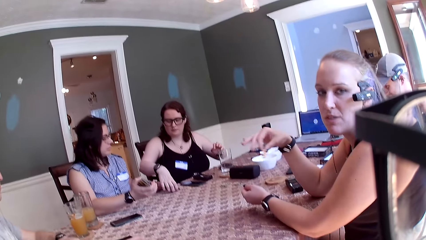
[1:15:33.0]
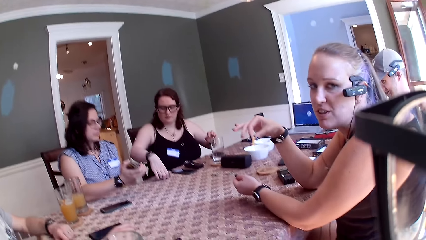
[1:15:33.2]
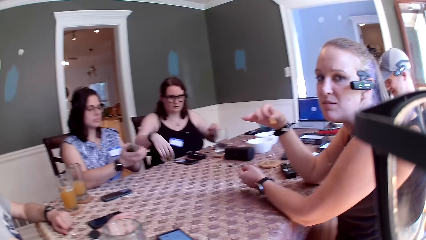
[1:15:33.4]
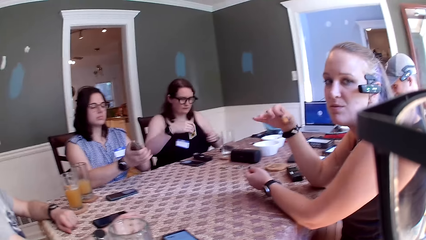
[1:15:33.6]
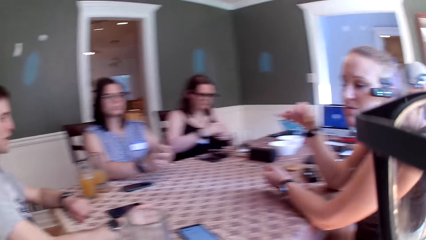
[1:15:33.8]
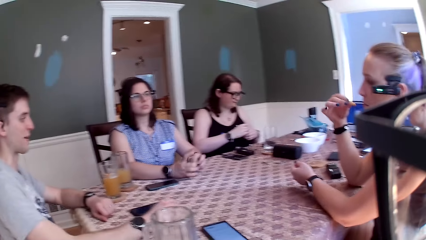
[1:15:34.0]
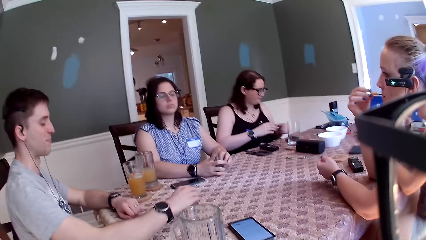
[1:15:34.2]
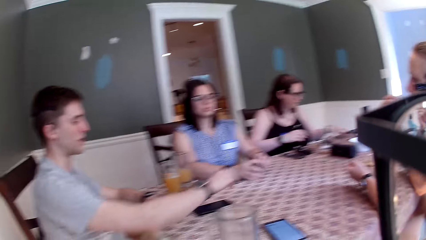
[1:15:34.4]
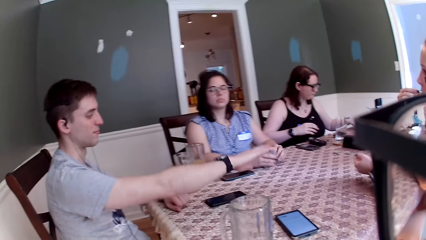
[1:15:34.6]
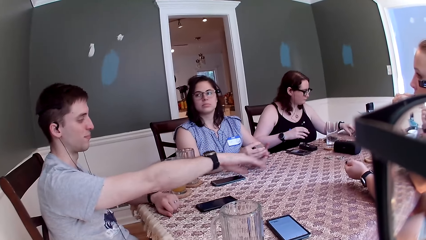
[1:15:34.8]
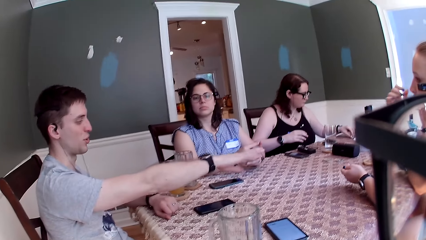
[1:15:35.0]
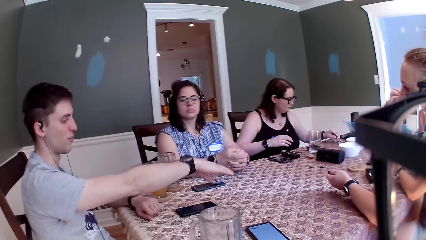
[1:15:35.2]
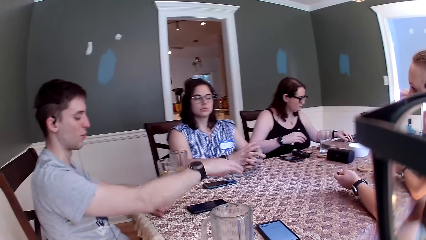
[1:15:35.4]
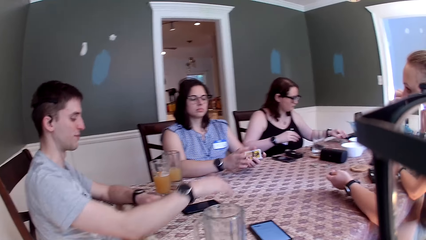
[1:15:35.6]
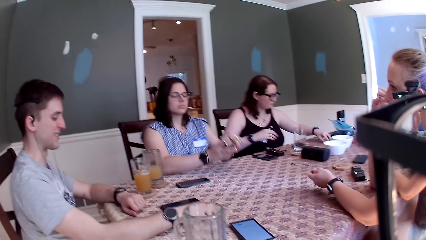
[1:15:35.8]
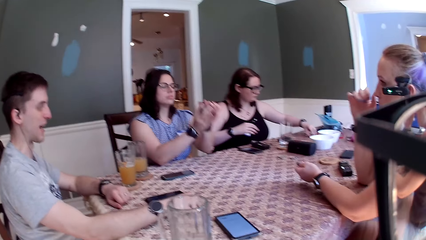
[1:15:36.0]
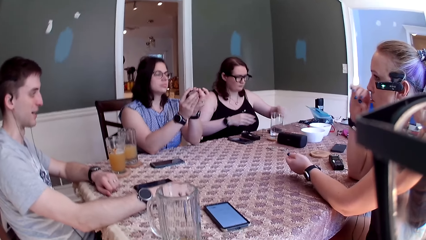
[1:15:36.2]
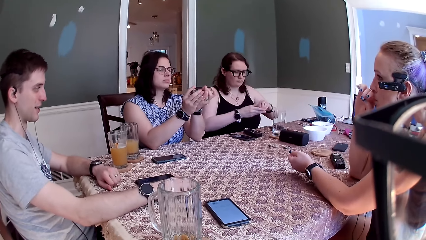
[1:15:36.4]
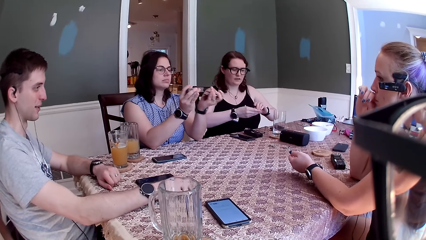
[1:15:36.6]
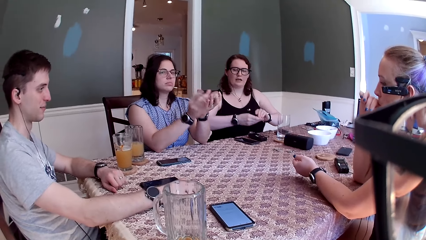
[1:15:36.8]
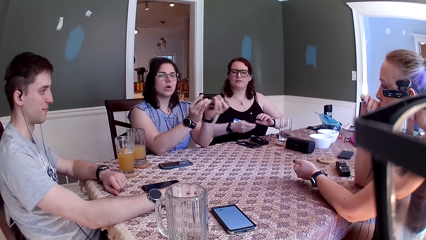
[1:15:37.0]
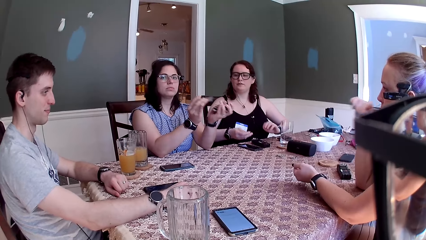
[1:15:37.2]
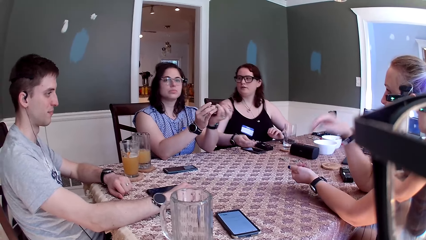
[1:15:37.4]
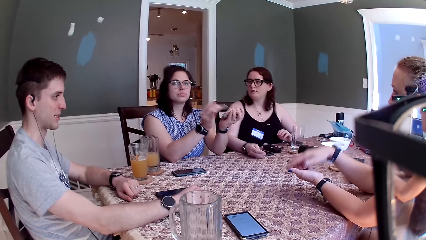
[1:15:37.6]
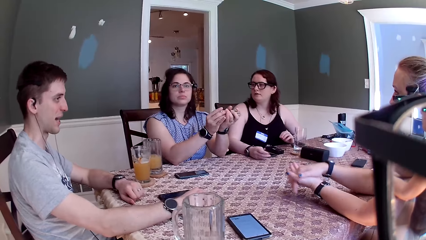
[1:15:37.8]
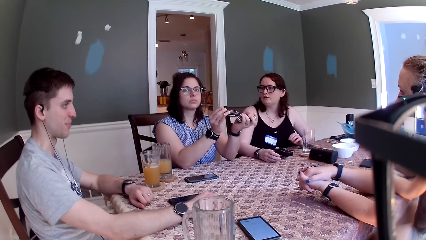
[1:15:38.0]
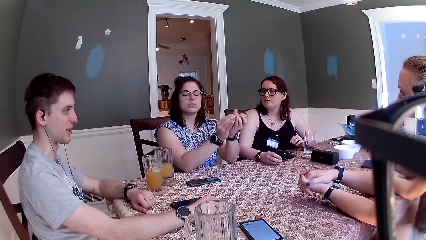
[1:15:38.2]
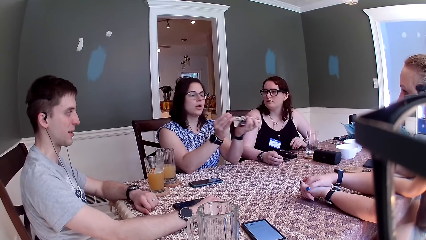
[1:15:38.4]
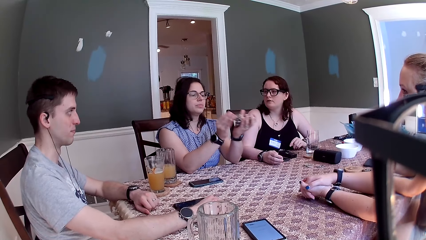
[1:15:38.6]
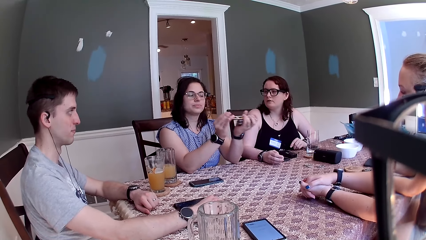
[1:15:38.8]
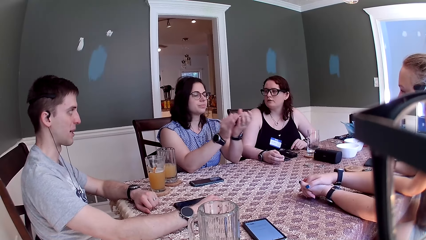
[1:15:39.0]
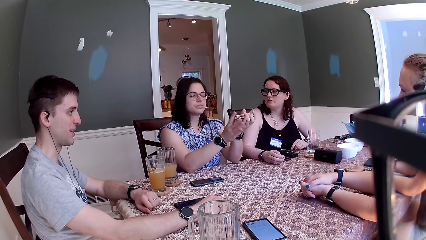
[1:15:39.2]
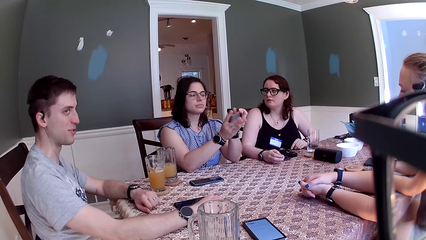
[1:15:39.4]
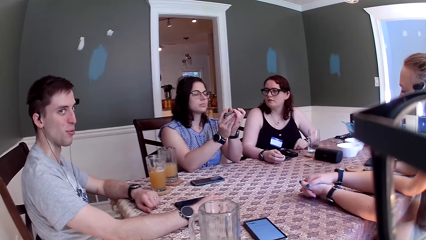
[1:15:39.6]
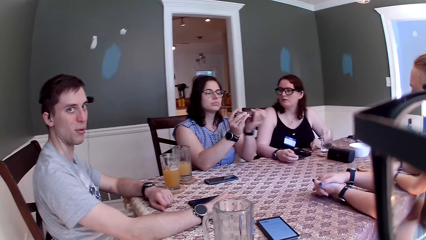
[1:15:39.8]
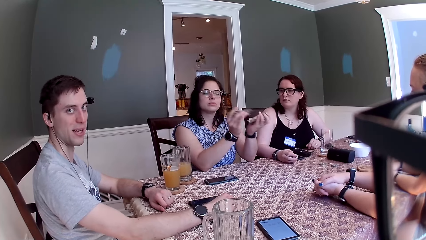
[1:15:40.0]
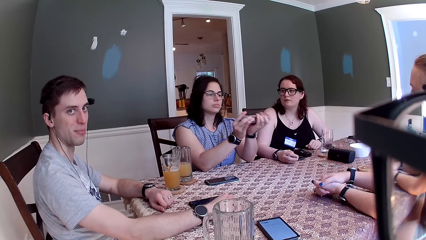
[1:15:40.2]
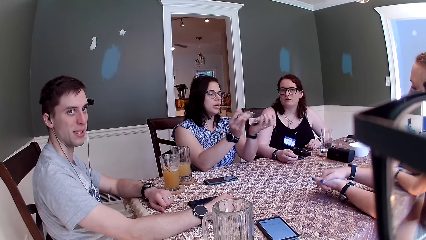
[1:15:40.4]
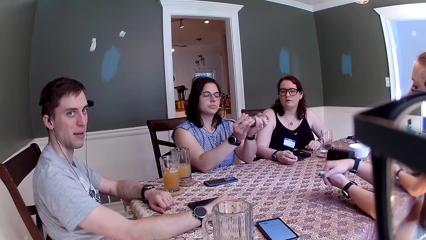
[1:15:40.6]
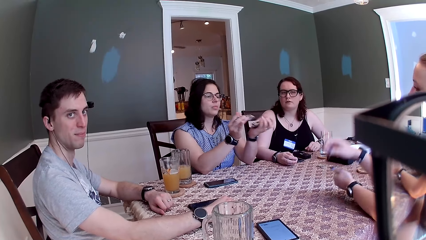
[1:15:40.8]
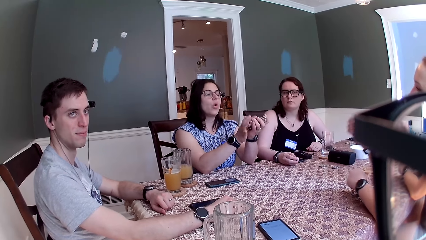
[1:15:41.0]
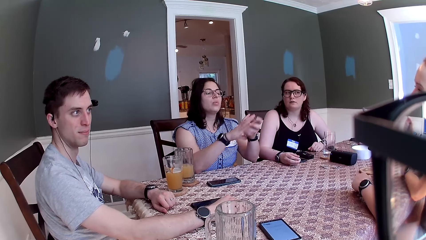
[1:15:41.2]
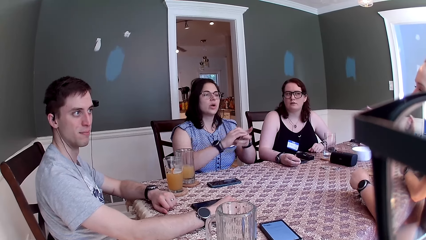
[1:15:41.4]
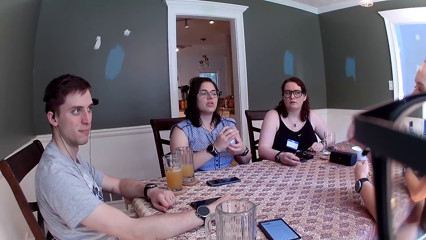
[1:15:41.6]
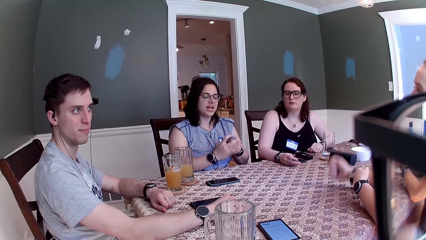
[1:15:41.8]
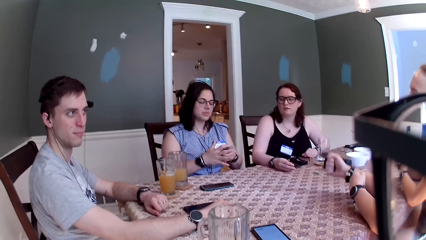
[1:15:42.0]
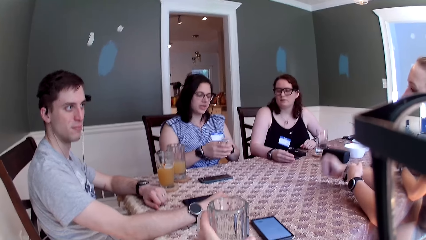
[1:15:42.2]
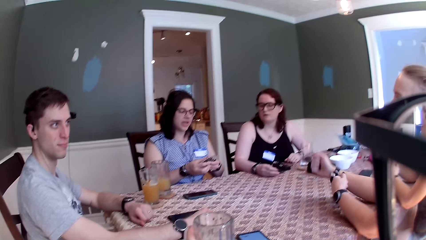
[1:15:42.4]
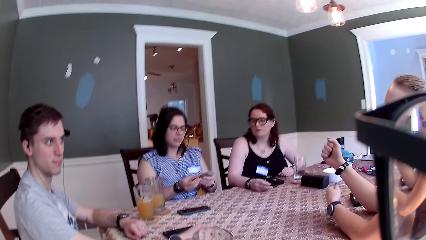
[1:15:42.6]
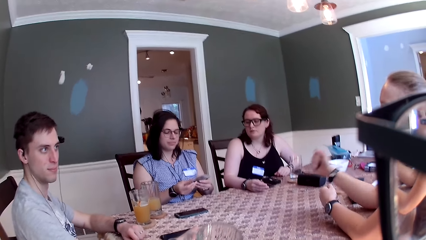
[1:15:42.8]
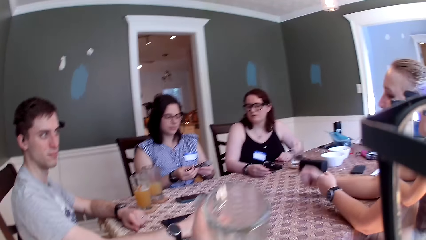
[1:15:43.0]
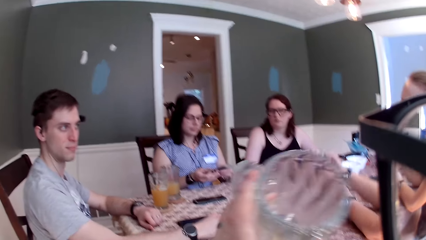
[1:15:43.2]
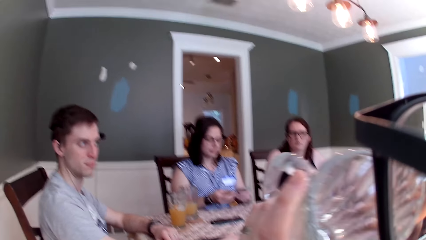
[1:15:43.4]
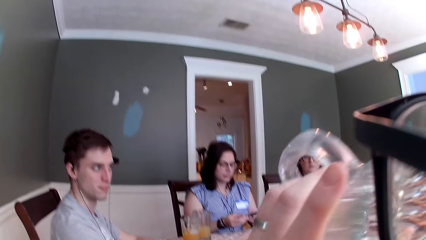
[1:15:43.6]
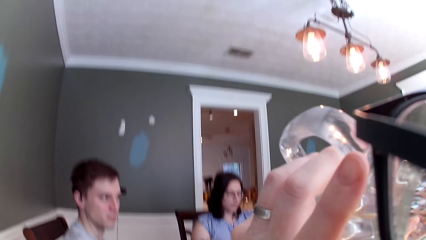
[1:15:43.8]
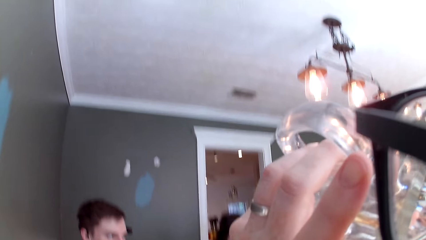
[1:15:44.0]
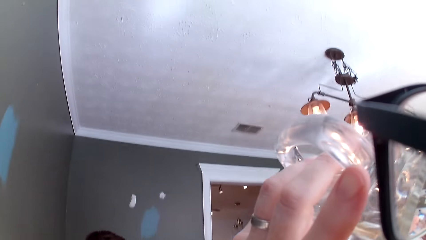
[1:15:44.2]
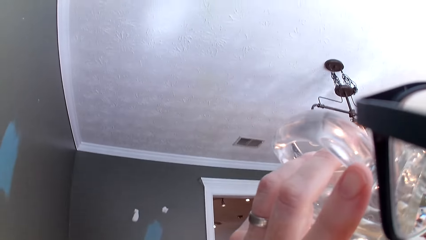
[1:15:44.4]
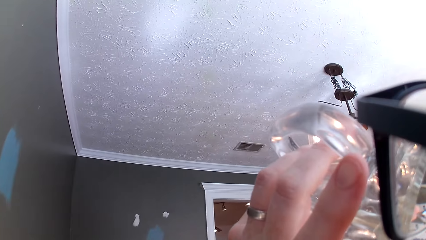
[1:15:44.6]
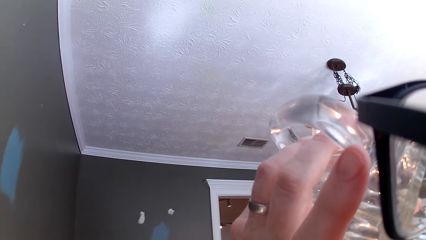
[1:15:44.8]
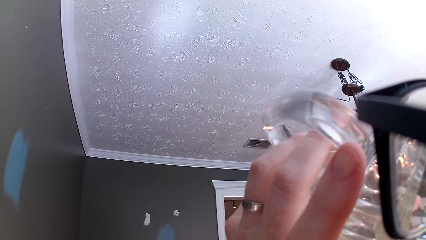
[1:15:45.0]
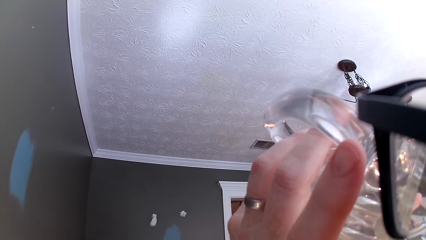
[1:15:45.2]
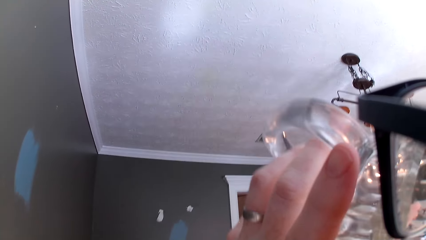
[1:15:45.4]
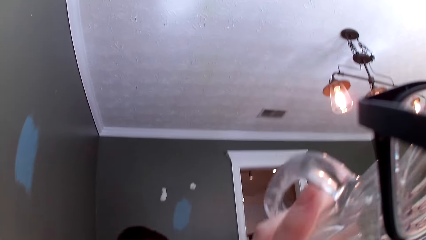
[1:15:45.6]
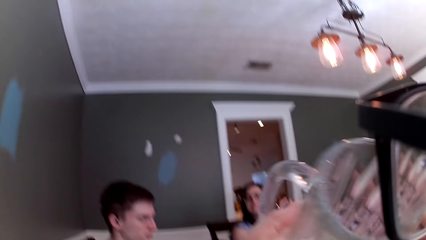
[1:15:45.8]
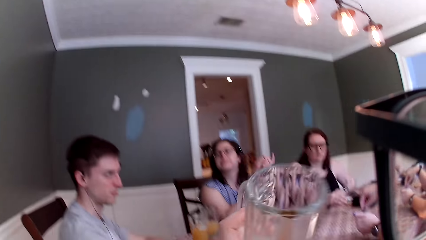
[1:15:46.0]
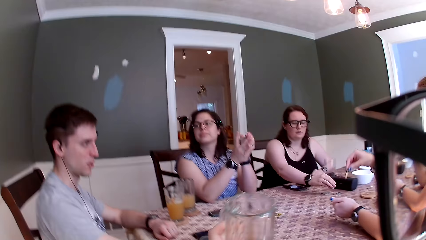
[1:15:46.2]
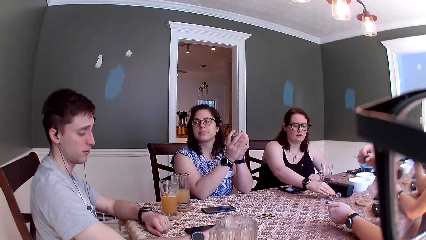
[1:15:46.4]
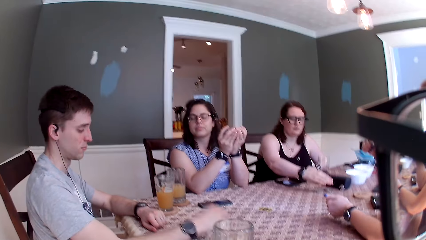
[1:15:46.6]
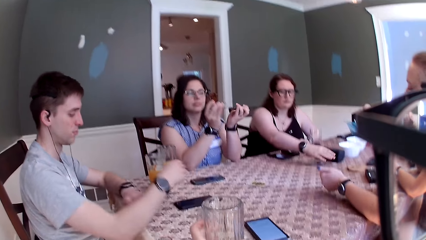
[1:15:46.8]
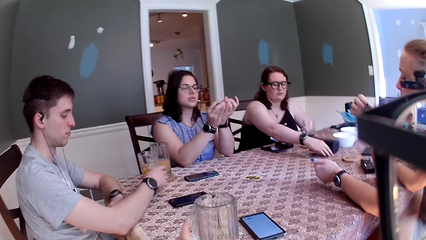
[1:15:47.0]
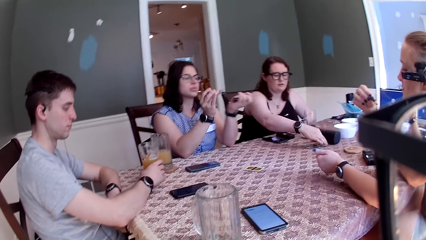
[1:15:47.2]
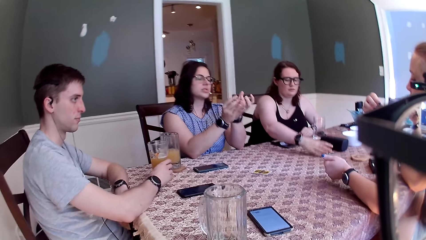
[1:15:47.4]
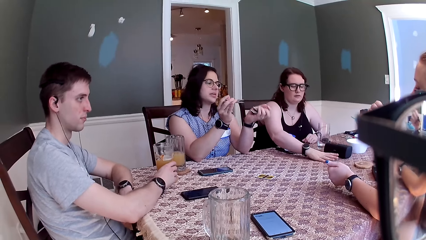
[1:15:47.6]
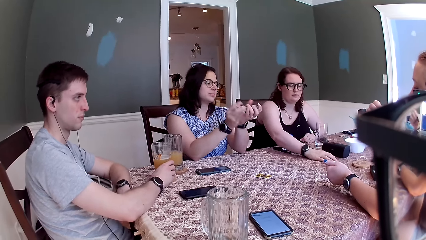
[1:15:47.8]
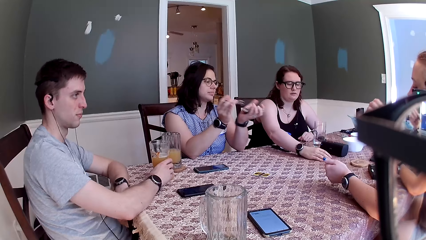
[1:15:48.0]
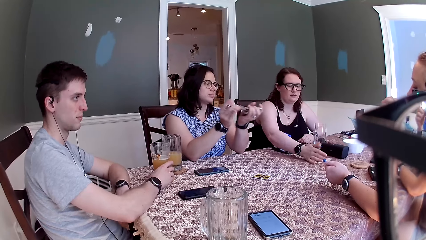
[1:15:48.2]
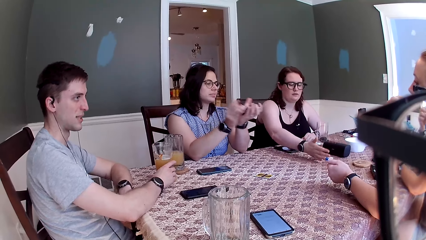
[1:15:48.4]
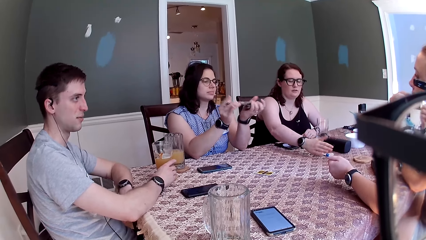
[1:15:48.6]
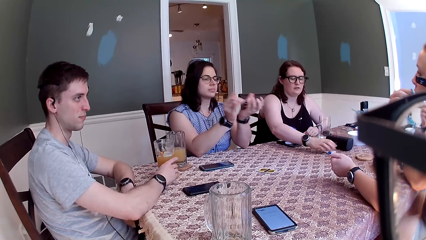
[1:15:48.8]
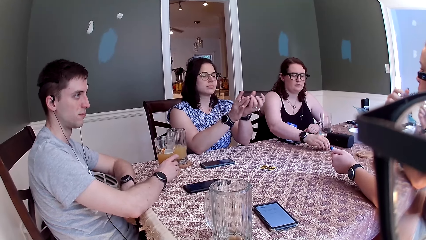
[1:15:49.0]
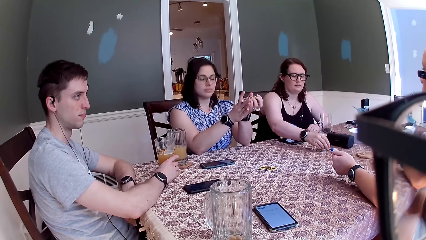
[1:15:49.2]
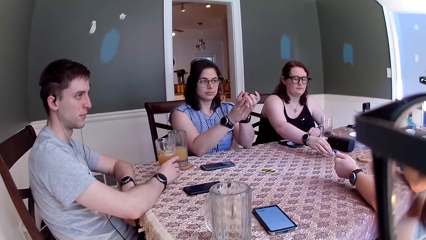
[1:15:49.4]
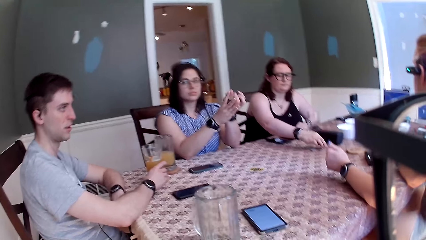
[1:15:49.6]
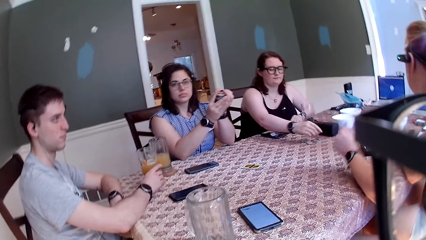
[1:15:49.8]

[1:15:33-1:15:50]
A woman passes some cards to another woman with her left hand. A third woman speaks to the camera wearer. A man removes his right hand from the table and speaks to everyone on the table. The first woman shuffles the cards with both hands. A lady interacts with the camera wearer. The camera wearer interacts with the man. The first woman speaks to everyone on the table. The third woman hits the table with her right hand. The camera wearer picks up the cup on the table with his left hand. He sips juice from the cup in his left hand. He puts the glass on the table. He looks around the table. The man touches the cup of juice on the table with his right hand.
